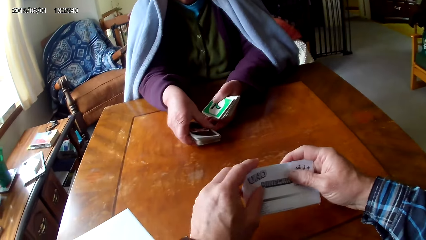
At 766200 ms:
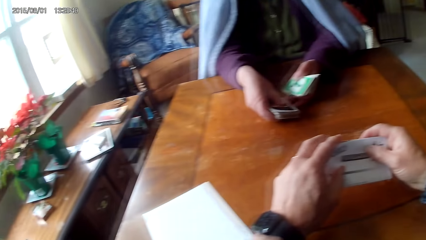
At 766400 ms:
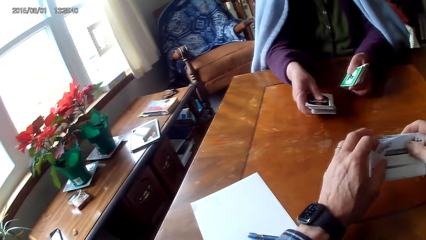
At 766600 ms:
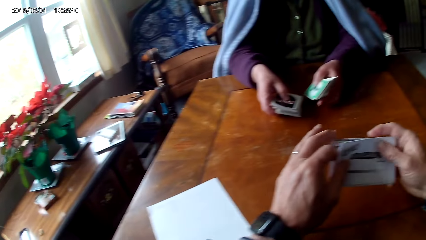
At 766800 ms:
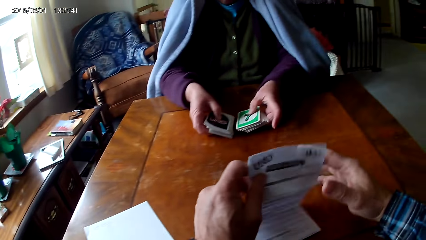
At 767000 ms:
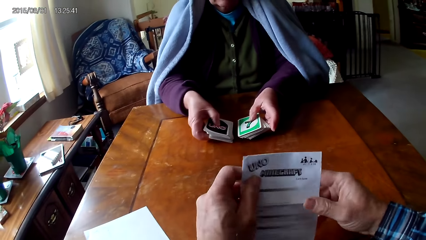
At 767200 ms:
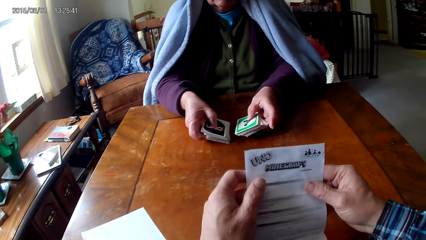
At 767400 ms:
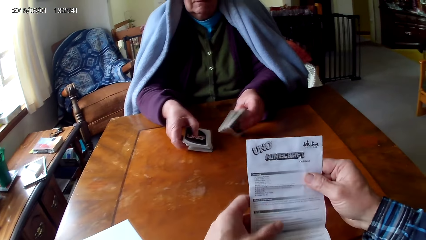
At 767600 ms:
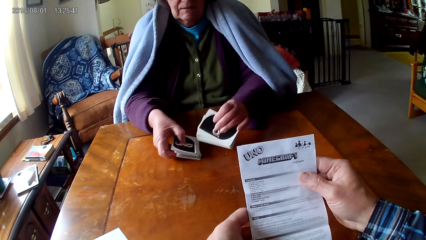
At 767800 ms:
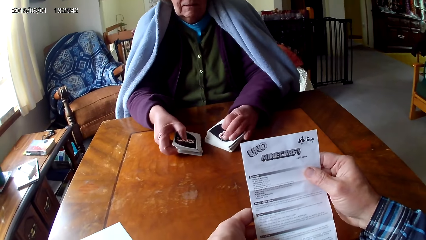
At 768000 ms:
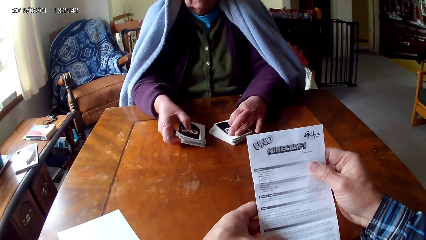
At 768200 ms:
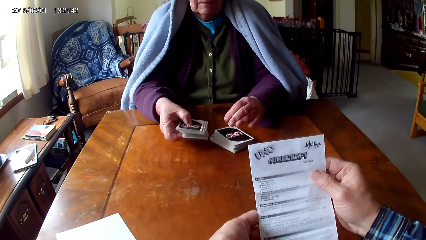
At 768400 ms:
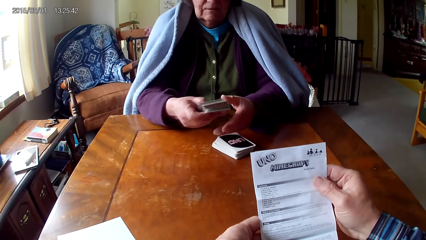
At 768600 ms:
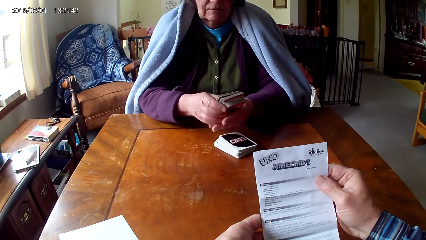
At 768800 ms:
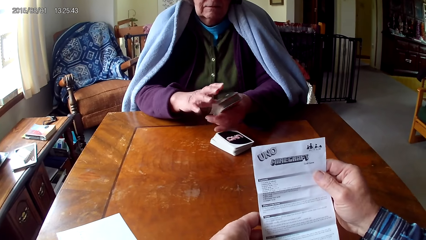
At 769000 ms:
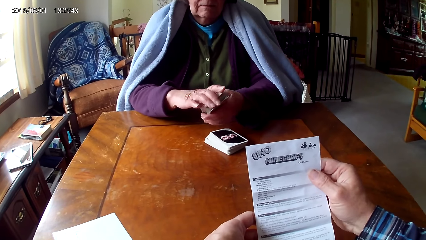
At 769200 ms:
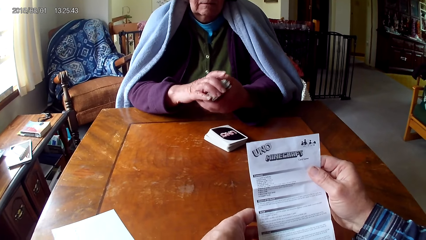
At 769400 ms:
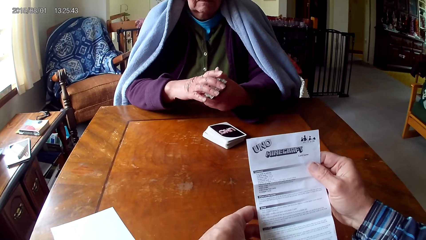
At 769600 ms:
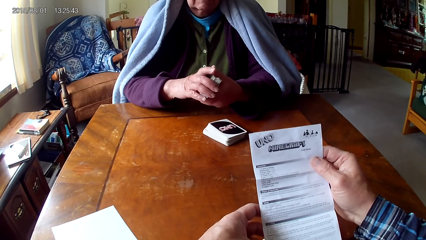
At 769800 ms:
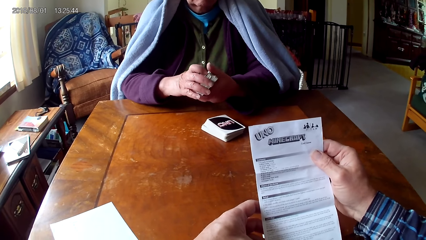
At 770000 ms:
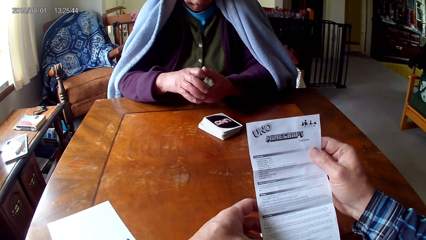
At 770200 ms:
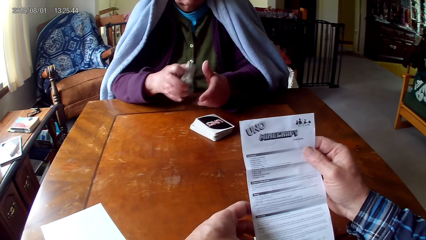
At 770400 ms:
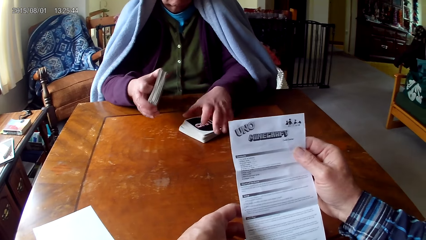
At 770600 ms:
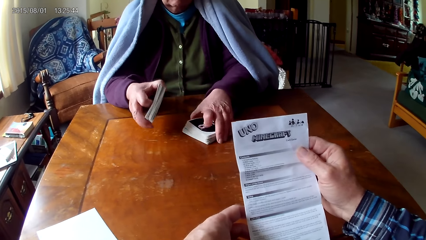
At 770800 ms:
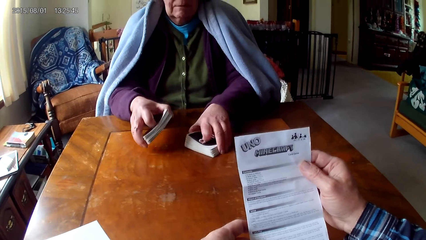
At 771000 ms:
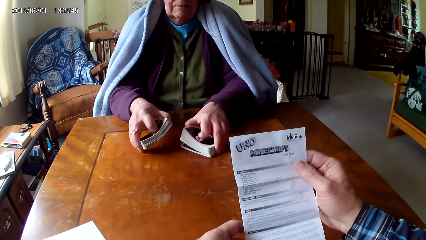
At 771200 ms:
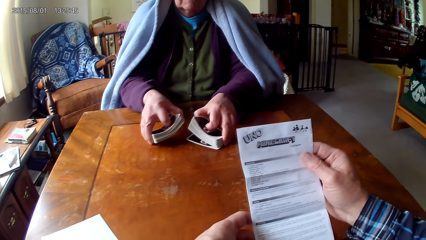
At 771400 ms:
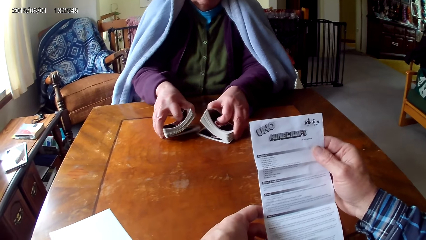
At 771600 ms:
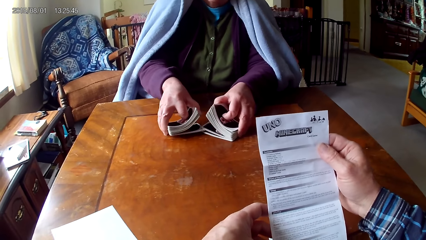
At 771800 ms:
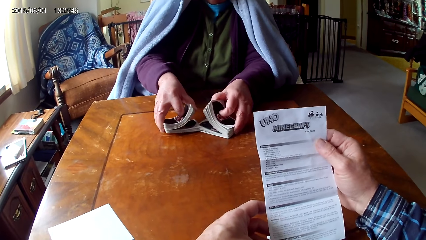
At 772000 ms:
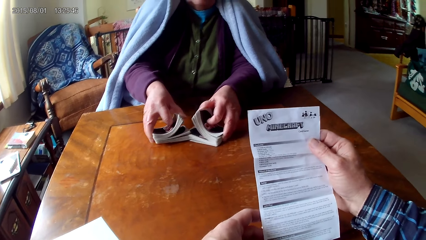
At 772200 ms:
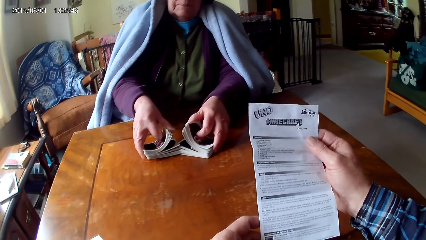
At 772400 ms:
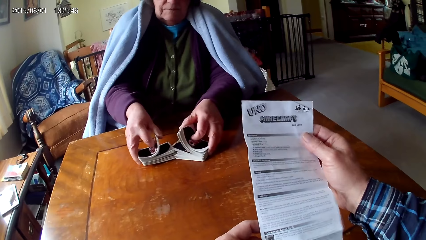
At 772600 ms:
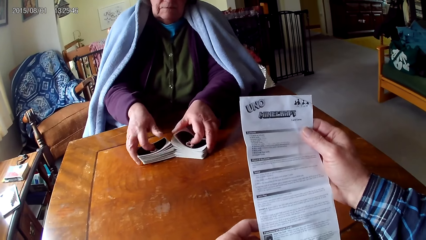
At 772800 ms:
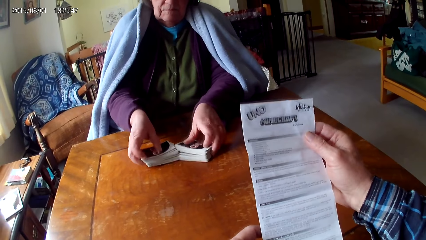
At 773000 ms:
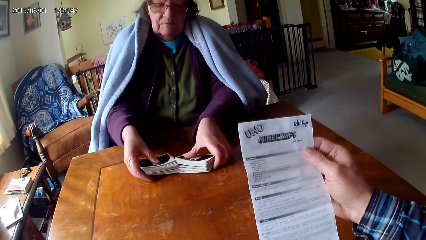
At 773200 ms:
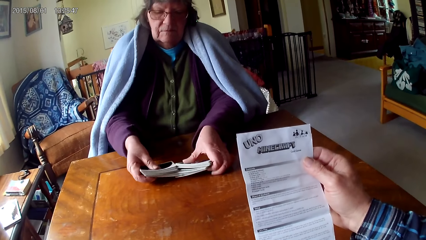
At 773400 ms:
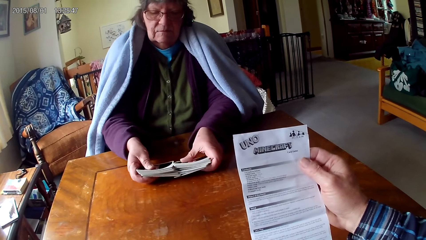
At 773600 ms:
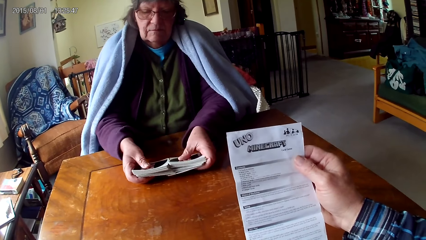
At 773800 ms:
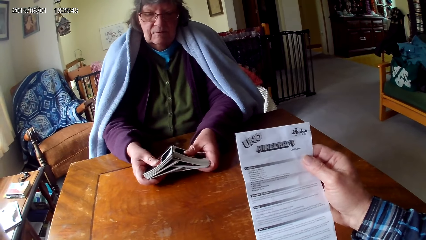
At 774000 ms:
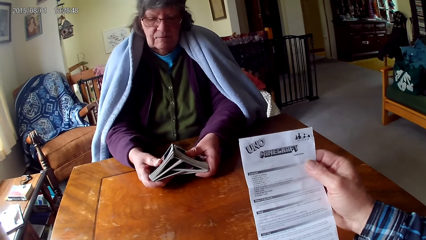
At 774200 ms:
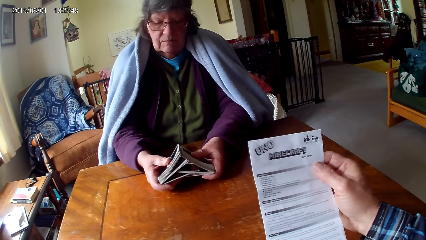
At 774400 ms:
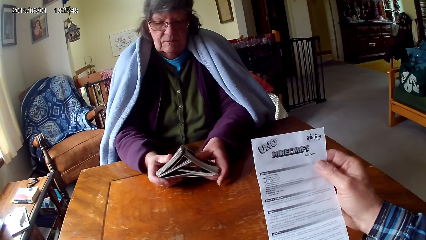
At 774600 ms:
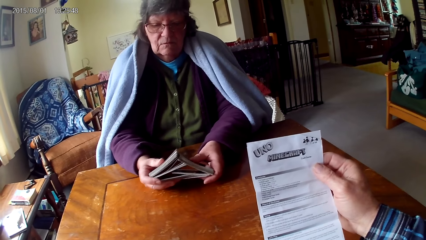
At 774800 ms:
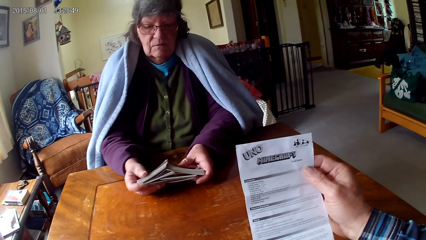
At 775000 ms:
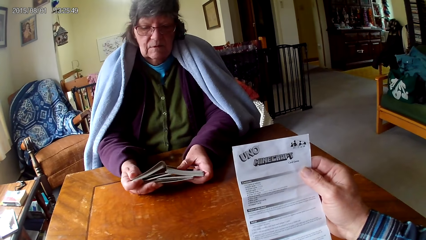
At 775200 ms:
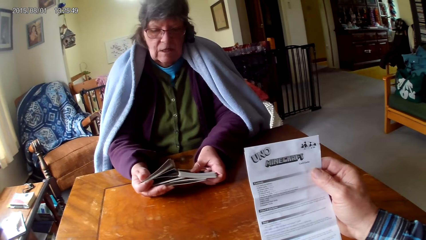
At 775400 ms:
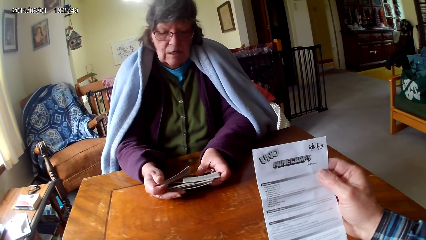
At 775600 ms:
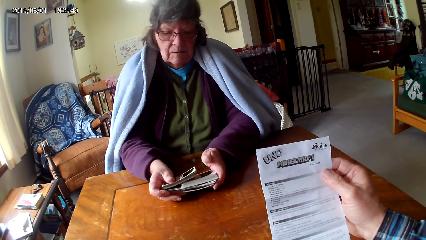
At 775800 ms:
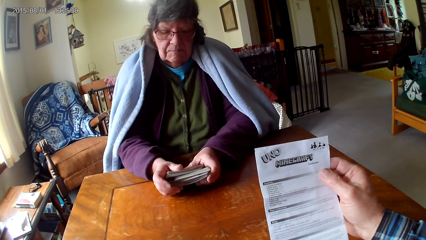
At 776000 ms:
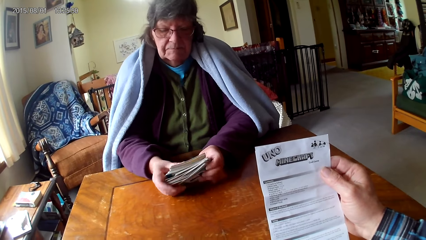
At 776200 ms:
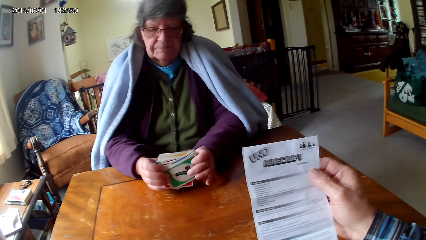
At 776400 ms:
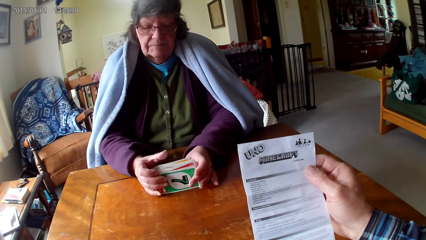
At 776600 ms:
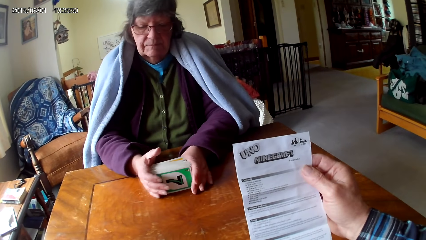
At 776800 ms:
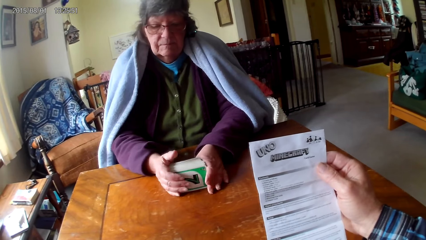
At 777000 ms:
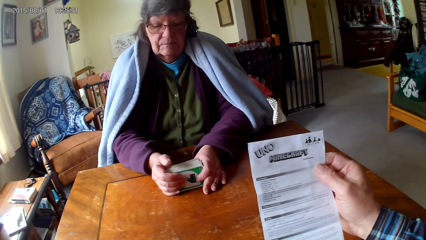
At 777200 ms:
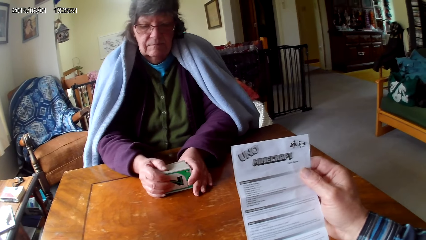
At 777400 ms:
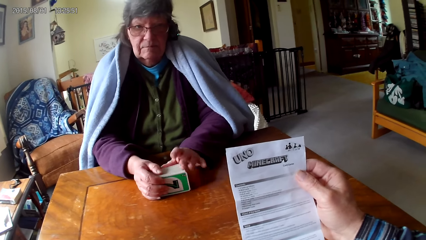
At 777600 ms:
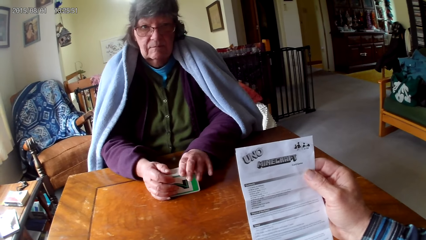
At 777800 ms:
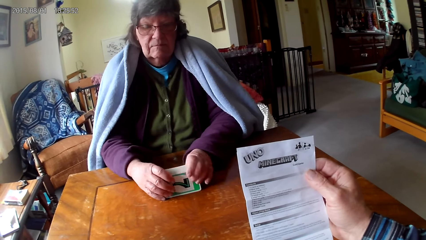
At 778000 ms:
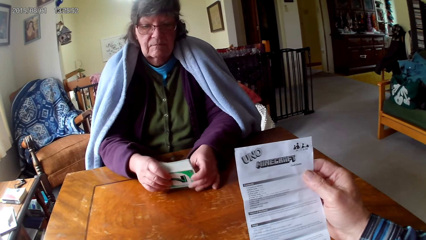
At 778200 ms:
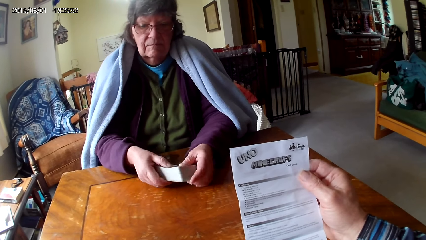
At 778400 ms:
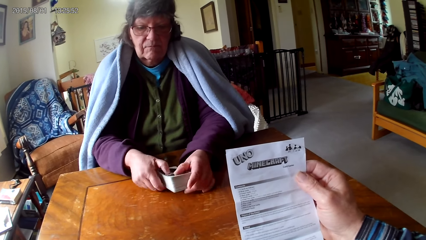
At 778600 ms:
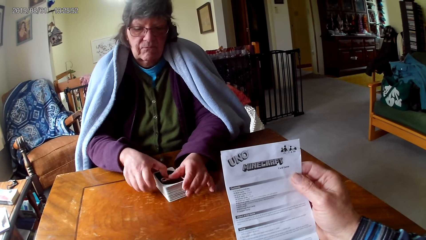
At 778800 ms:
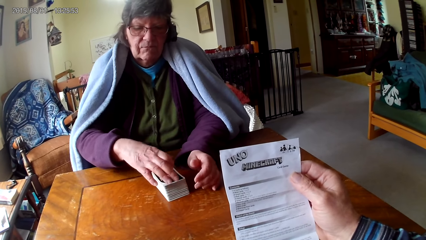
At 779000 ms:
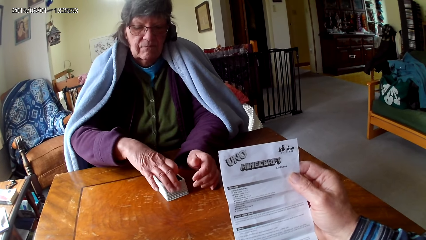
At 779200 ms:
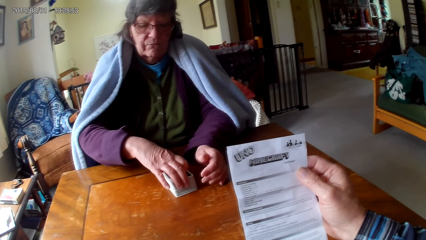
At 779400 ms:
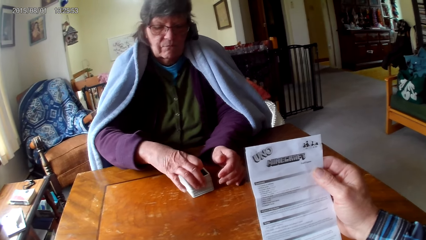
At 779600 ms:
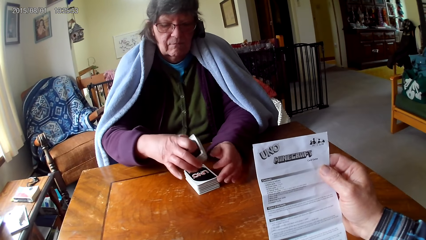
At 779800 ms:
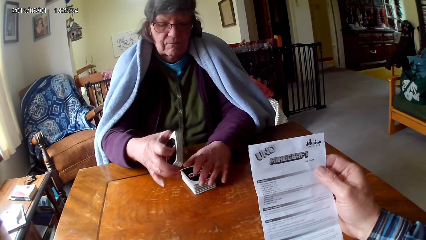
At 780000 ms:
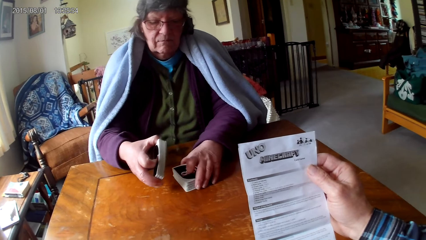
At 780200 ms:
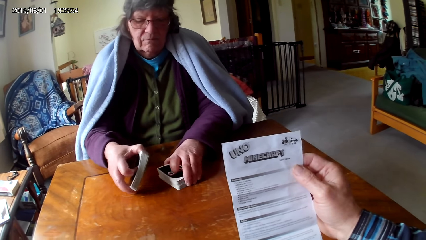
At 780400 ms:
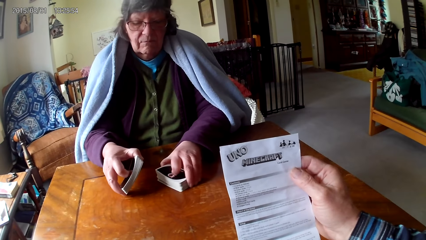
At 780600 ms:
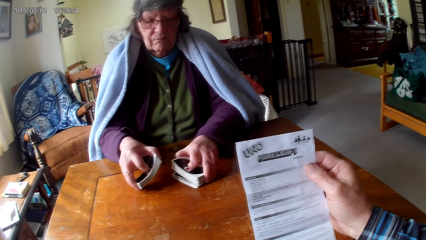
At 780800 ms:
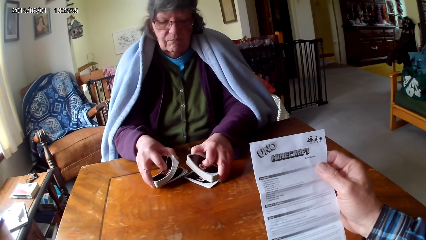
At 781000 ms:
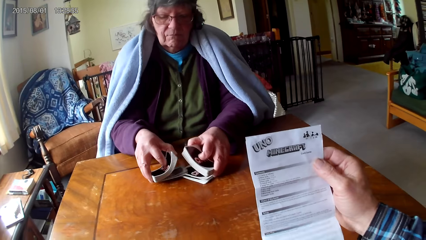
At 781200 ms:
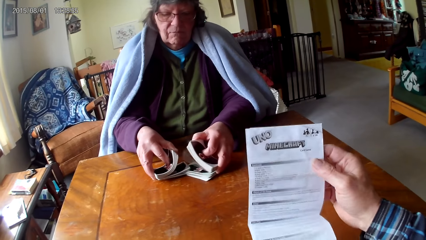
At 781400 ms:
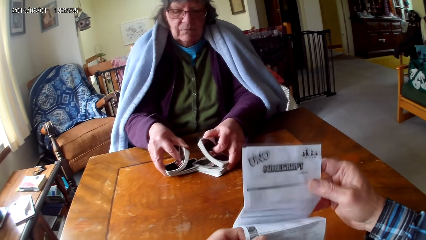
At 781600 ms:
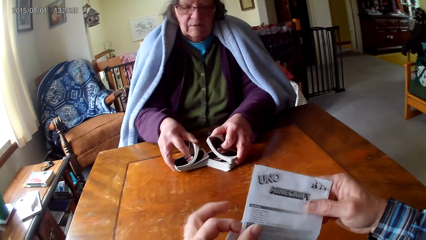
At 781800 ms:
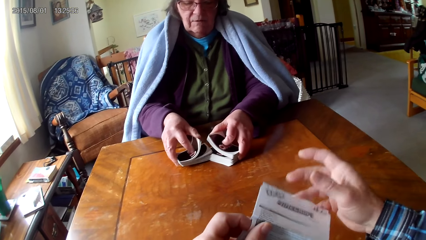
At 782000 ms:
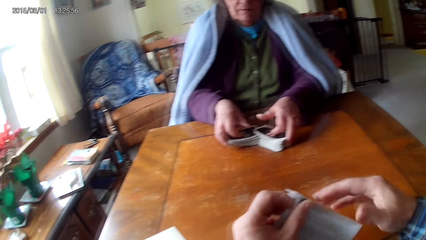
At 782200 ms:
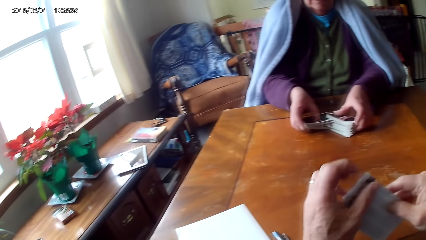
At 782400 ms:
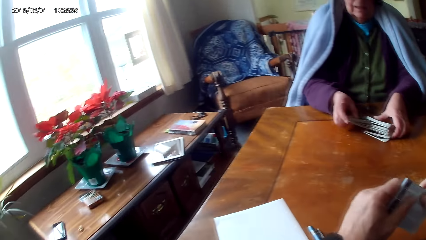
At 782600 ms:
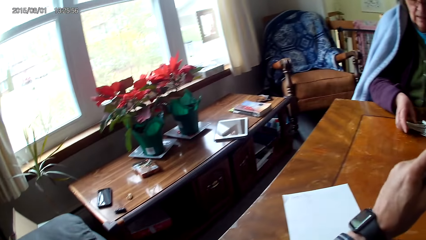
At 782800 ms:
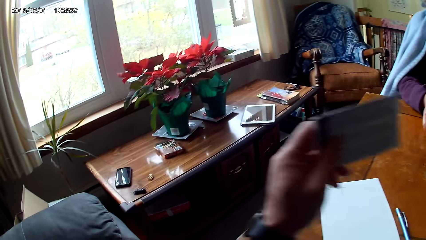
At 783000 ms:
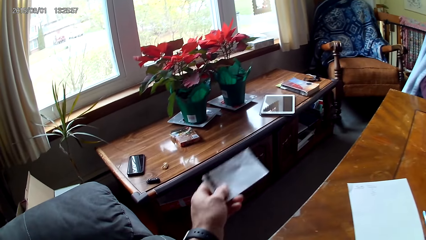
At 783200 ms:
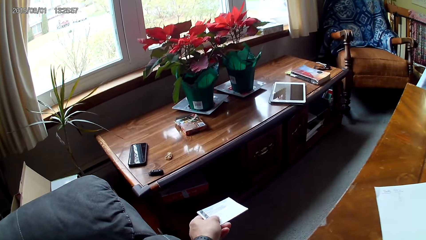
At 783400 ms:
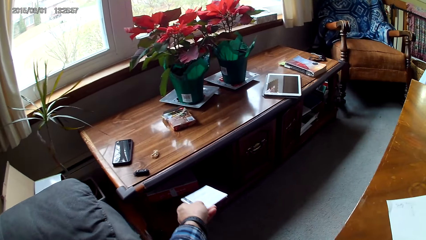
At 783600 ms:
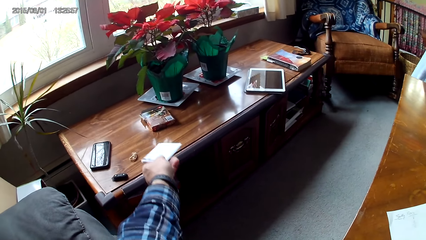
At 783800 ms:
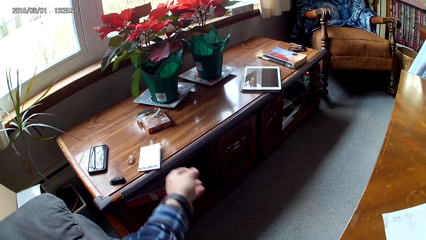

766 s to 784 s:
The camera wearer holds a paper with hands. A woman holds cards with hands. The camera wearer reads the manual. The woman puts down cards on a table. The woman holds cards with the other hand. The camera wearer sorts cards on the table with hands. The woman puts cards together and puts cards on the table with hands. The woman picks cards on the table. The camera wearer sorts cards on the table with hands. They fold the paper with hands.
